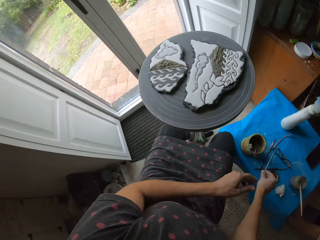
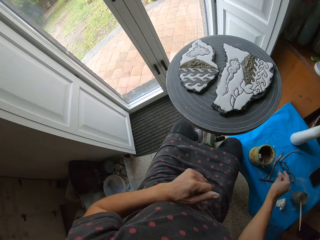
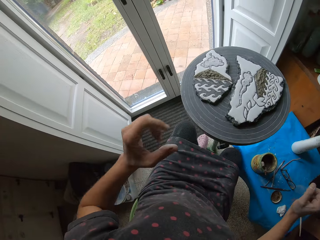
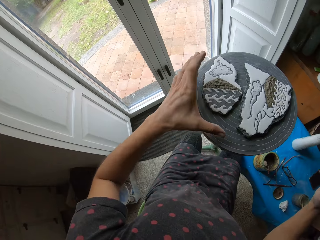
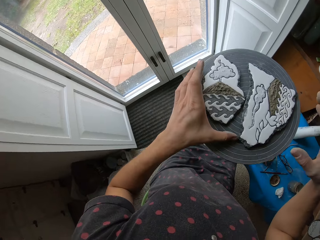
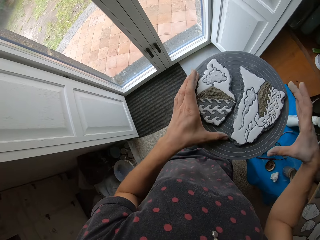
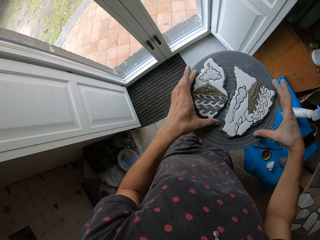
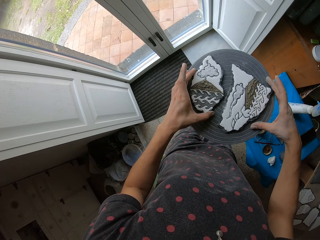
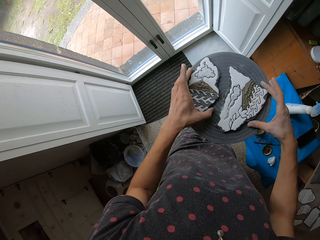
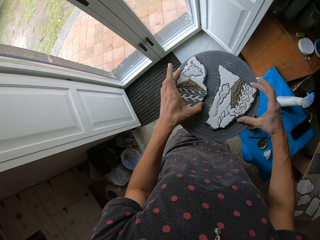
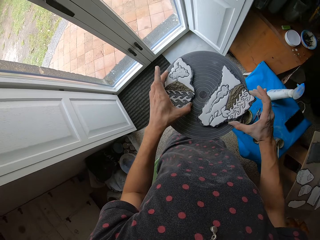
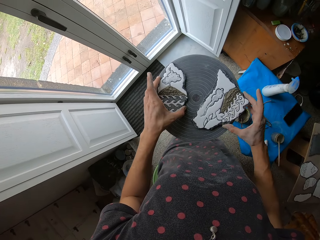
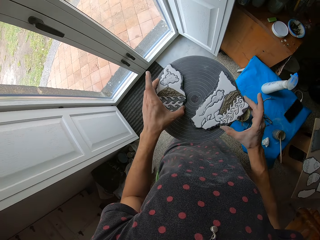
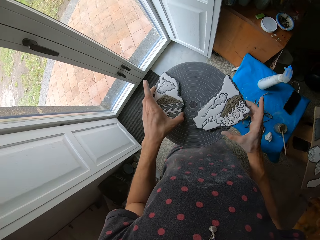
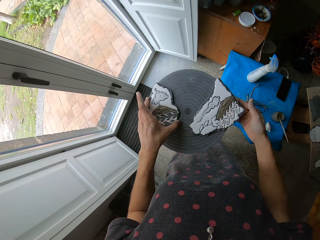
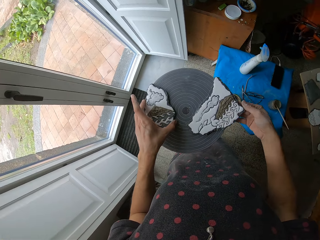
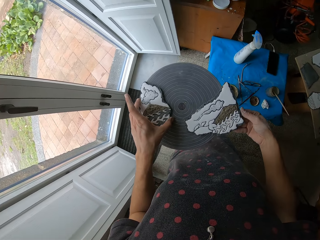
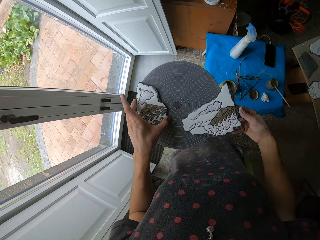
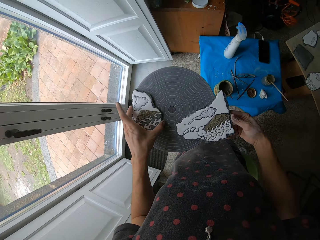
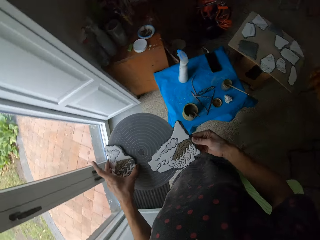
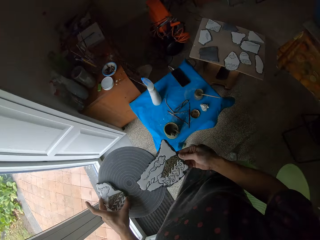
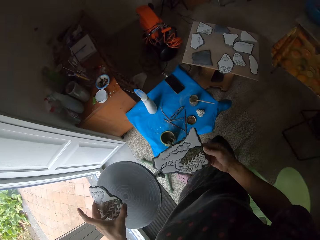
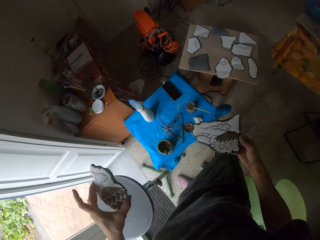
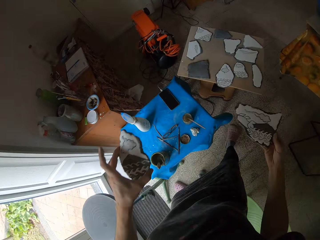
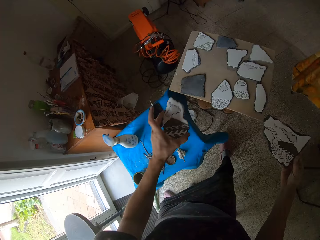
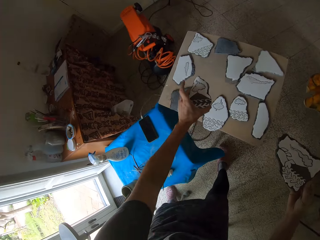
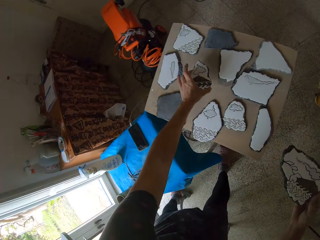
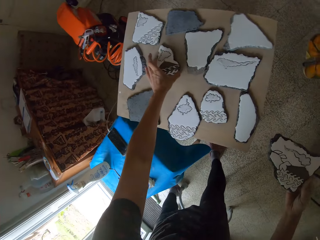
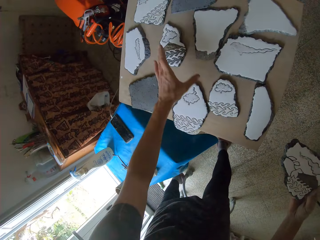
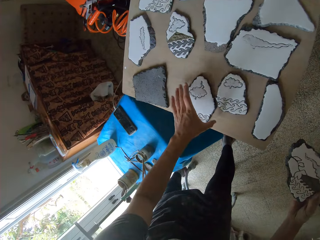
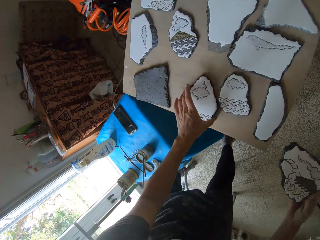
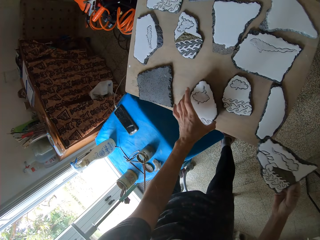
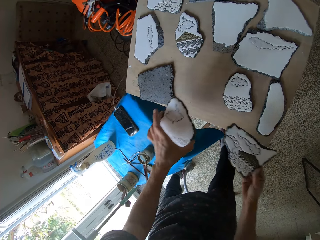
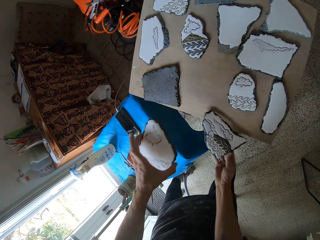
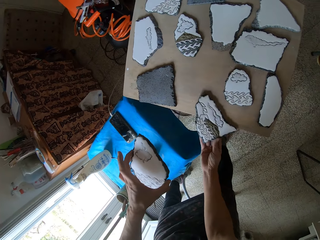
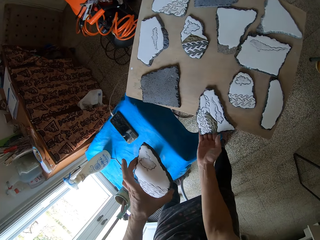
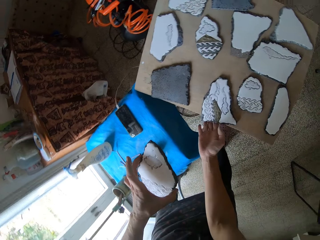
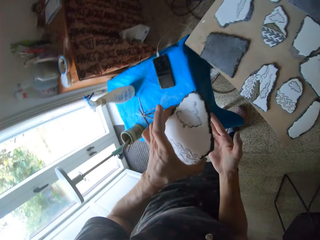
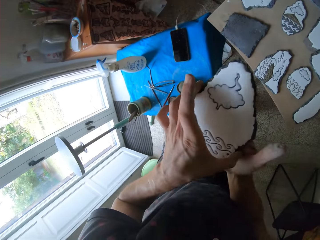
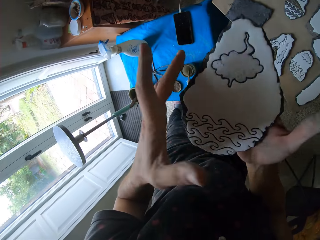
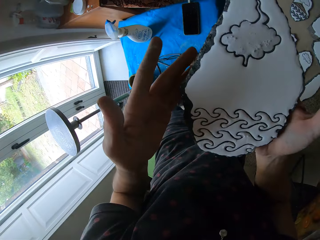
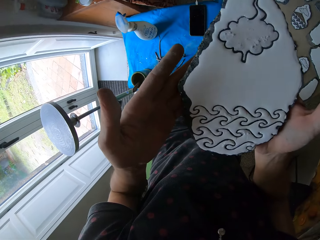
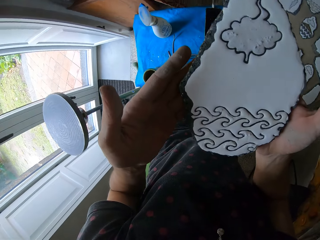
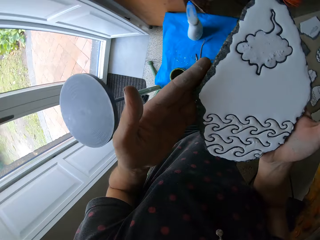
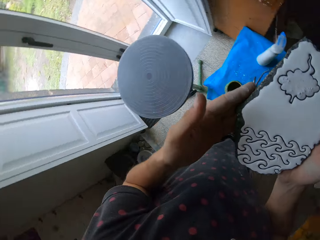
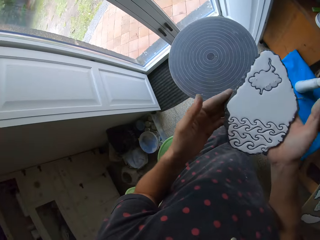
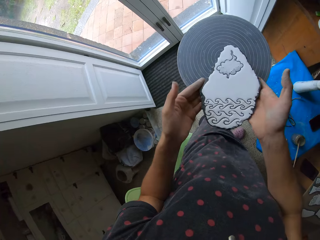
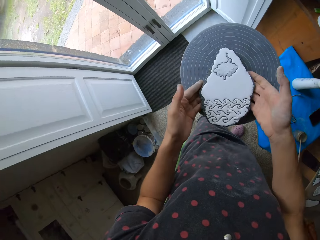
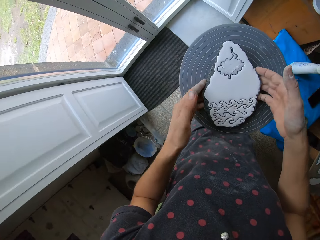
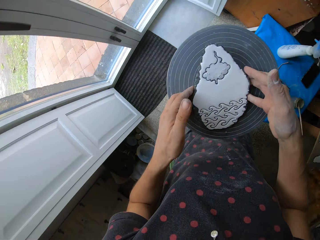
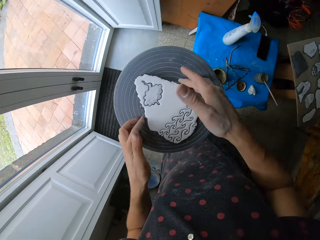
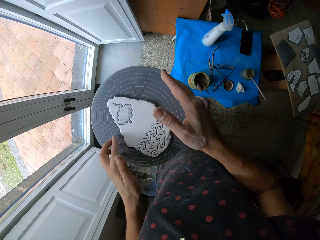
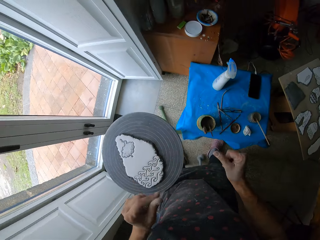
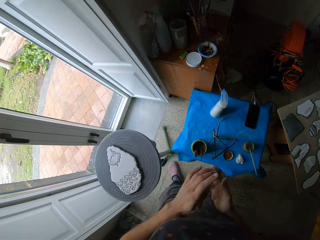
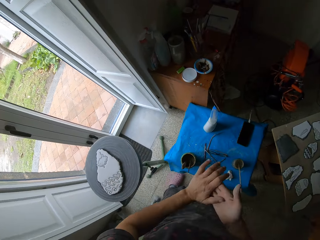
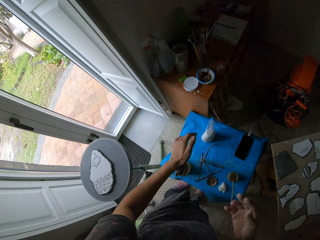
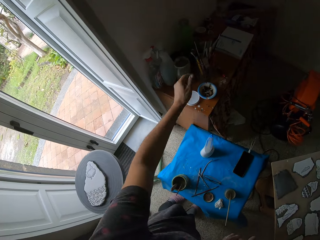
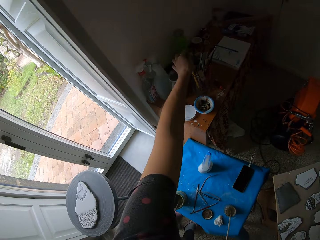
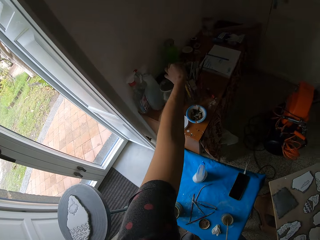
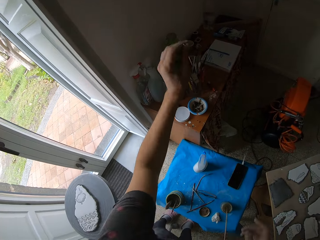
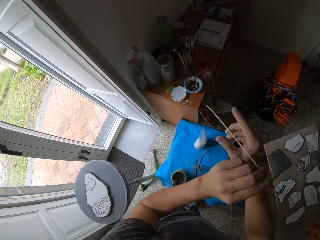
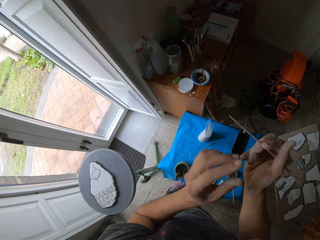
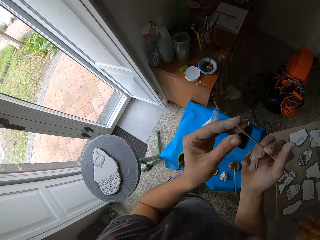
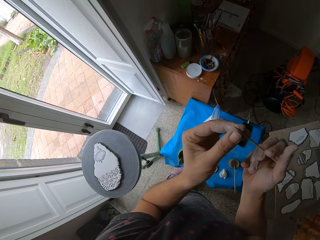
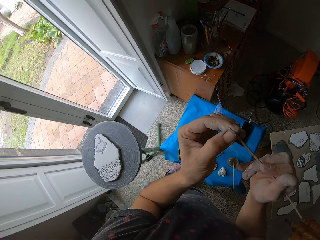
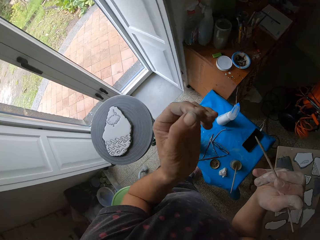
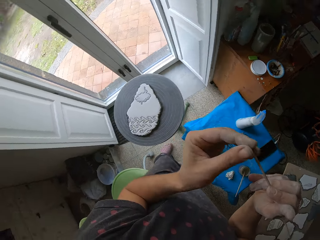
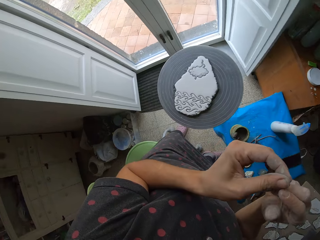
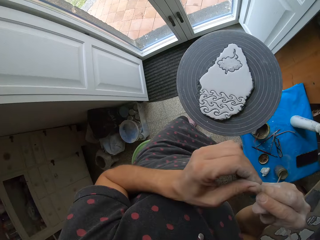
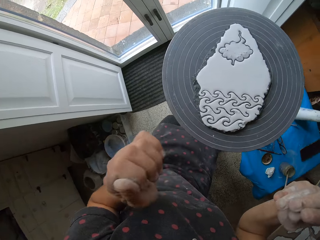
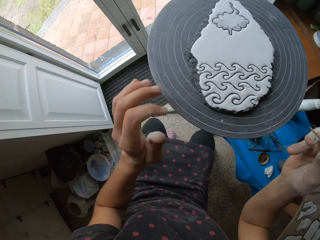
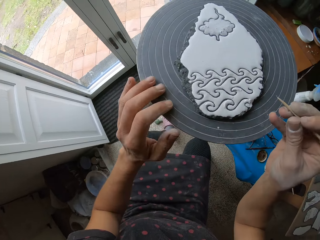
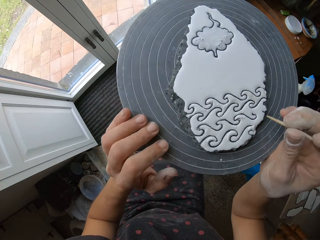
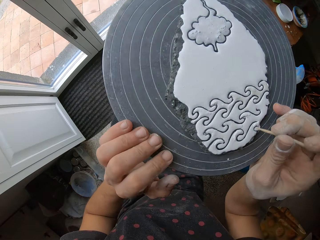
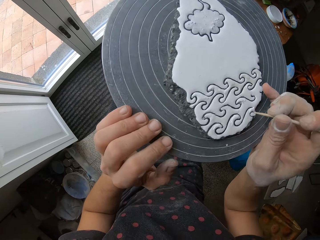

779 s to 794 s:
The camera wearer drops the modelling stick on the table. They carry the arts with both hands. They pick the carvings. They put the carvings on the table. They pick a carving using the left hand. They drop the carving on the table using the right hand. They look at the art stone closely. They hold the carving. They put the carving on the modelling stand. They pick a modelling stick. They wipe the modelling stick.

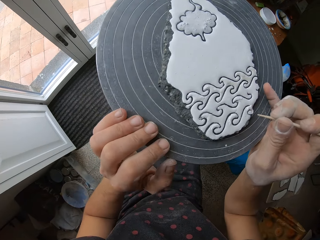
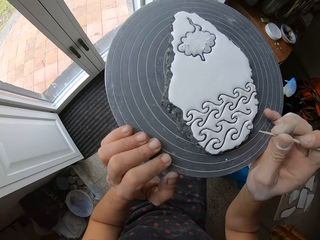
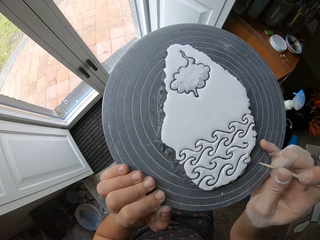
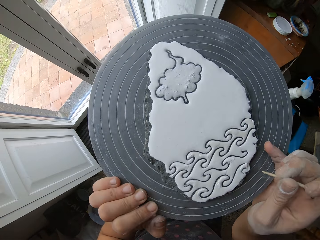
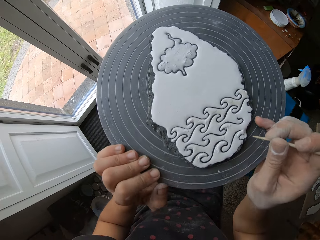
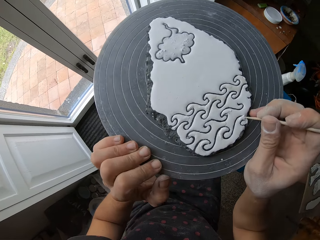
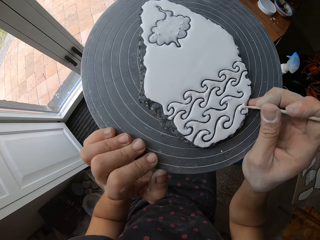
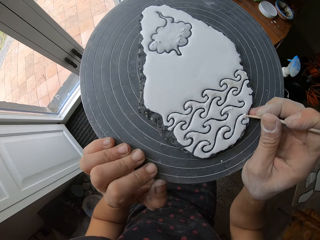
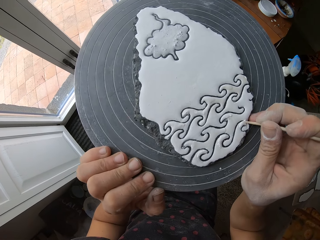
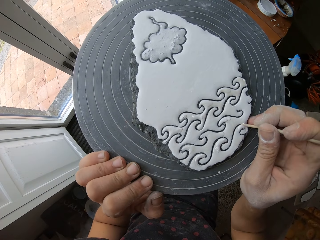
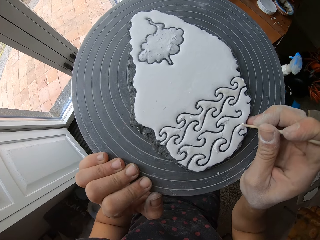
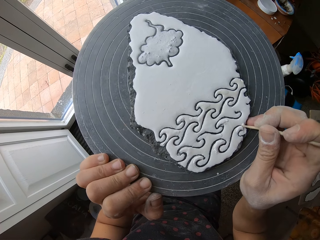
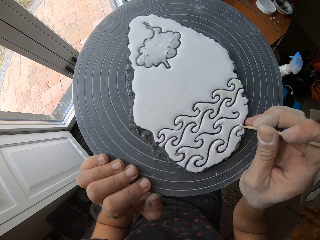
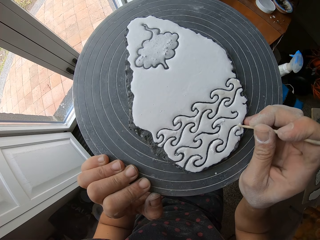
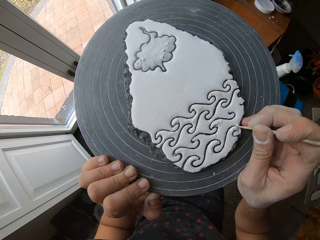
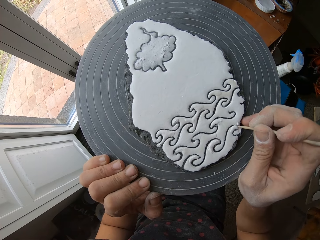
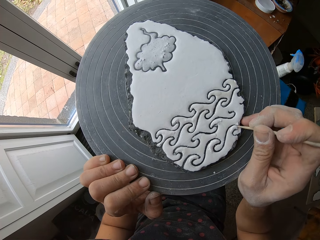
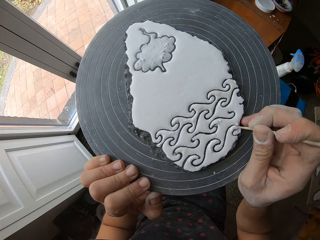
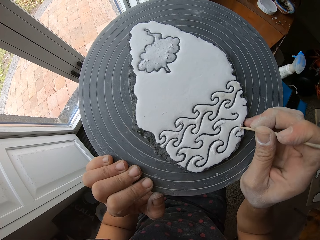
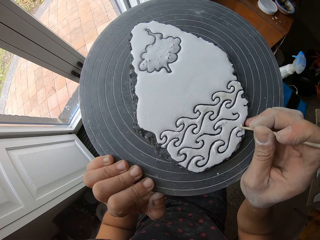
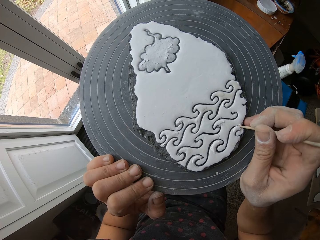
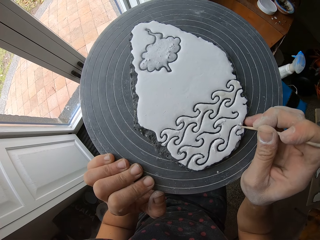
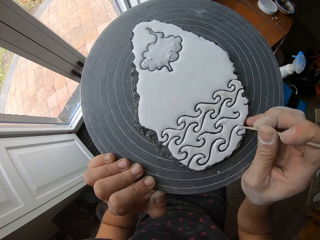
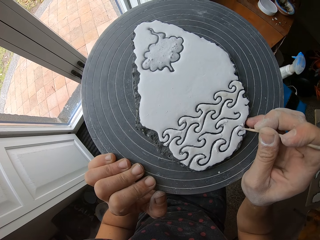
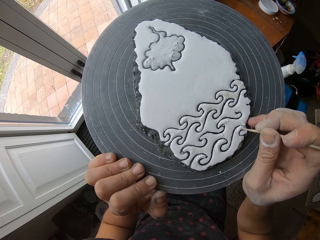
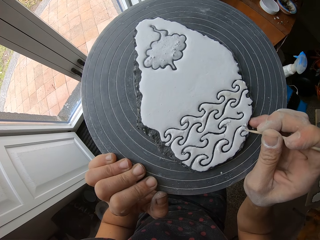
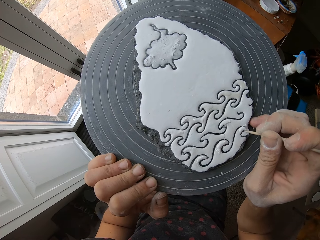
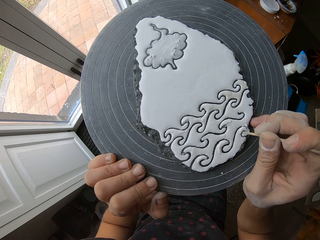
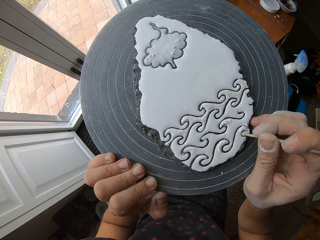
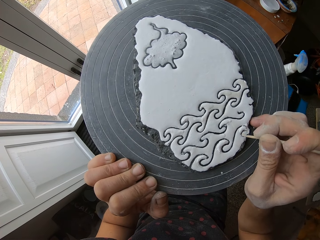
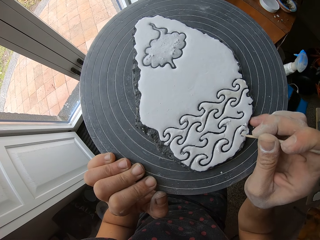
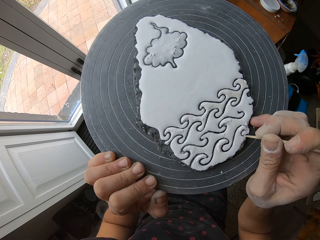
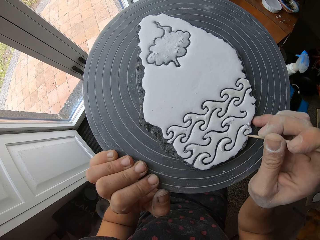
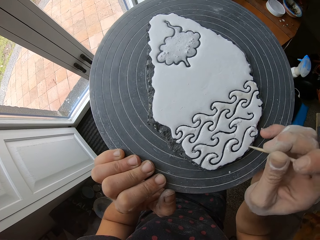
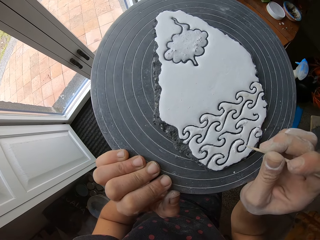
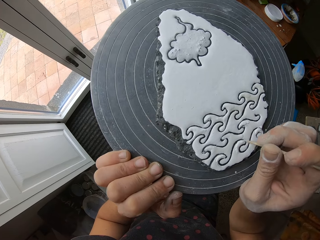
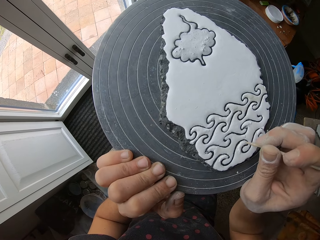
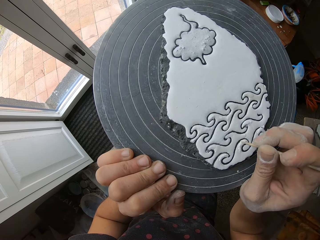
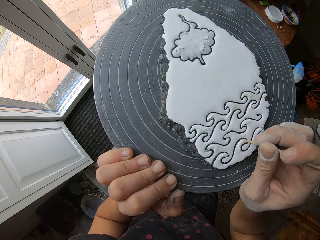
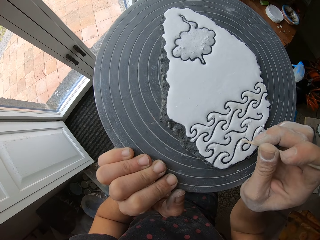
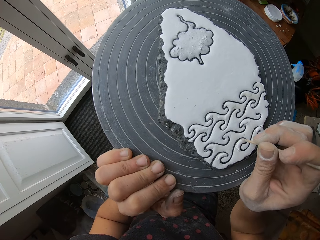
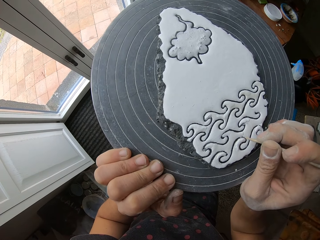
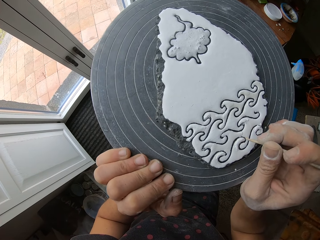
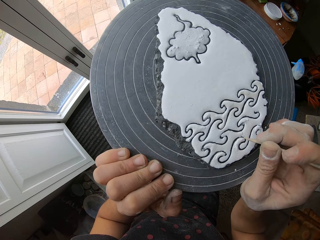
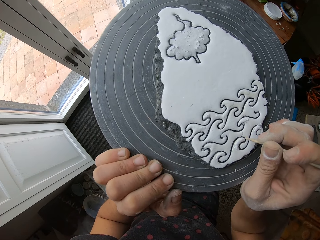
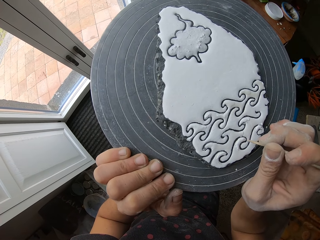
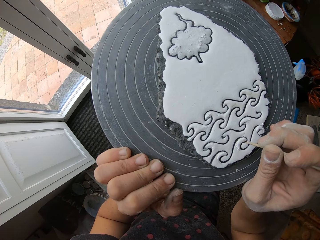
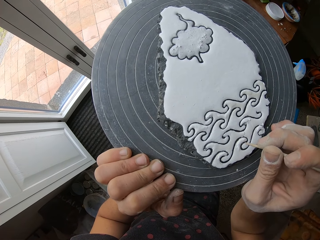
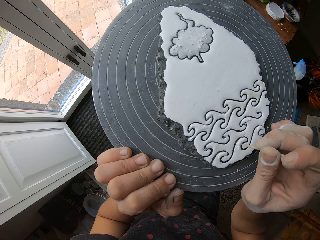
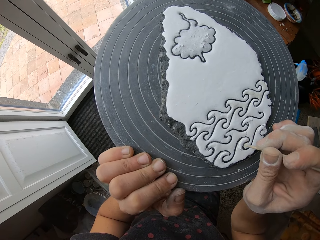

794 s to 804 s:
The camera wearer crafts the art stone with a brush.
